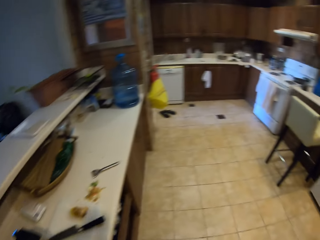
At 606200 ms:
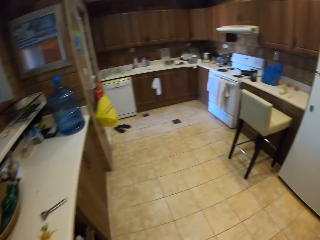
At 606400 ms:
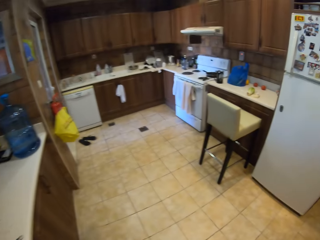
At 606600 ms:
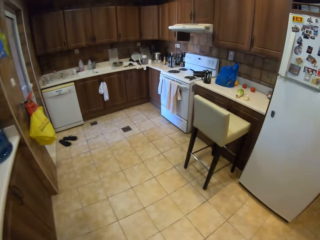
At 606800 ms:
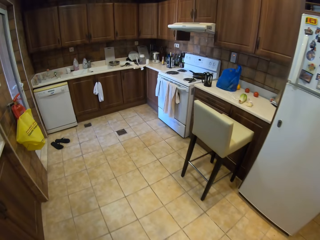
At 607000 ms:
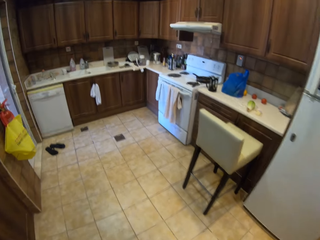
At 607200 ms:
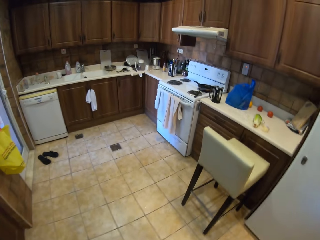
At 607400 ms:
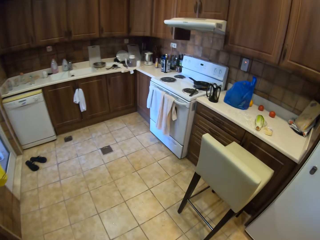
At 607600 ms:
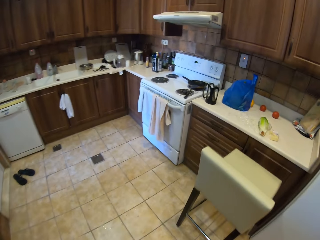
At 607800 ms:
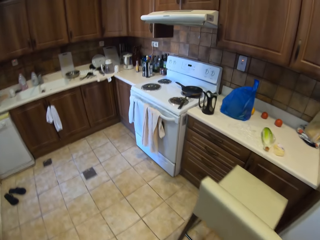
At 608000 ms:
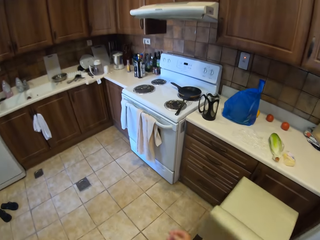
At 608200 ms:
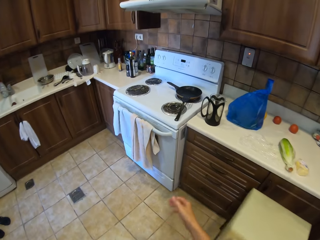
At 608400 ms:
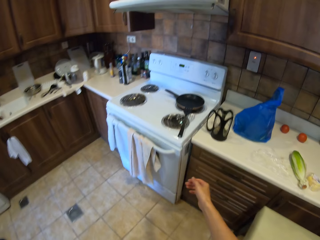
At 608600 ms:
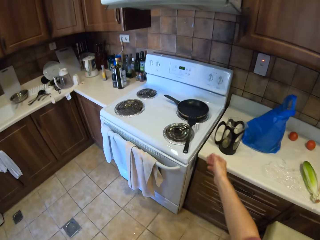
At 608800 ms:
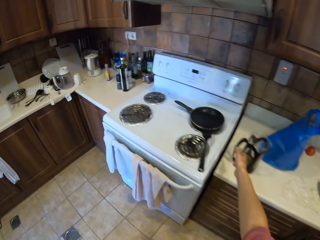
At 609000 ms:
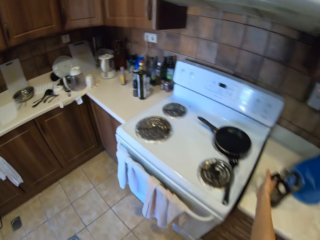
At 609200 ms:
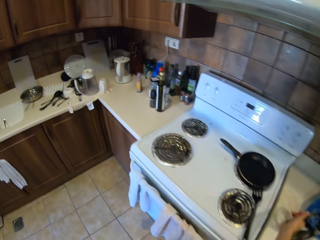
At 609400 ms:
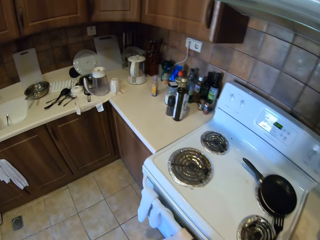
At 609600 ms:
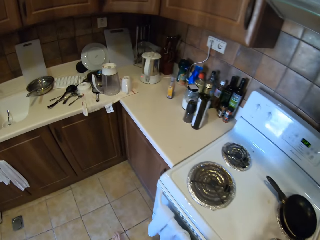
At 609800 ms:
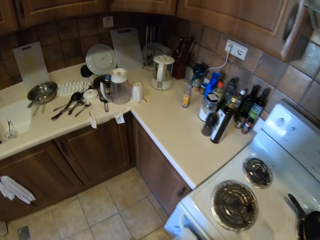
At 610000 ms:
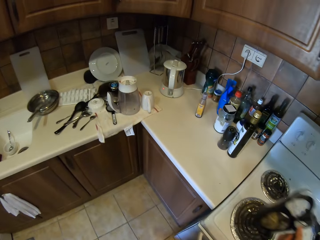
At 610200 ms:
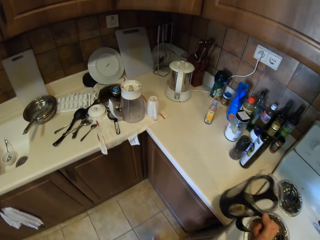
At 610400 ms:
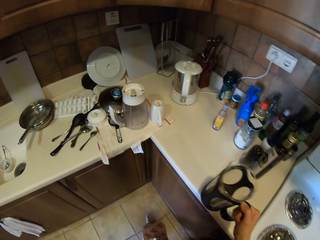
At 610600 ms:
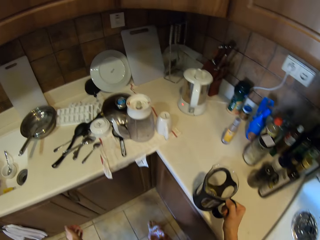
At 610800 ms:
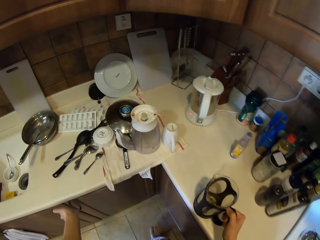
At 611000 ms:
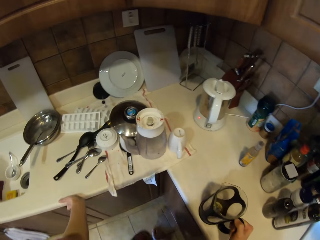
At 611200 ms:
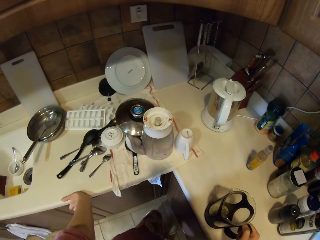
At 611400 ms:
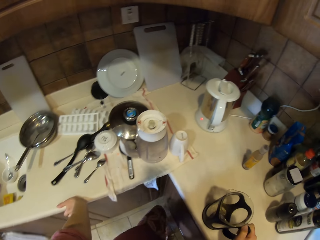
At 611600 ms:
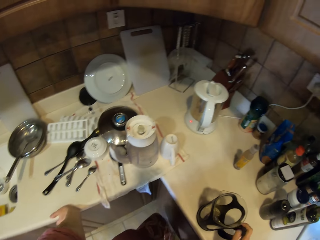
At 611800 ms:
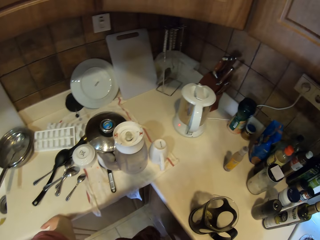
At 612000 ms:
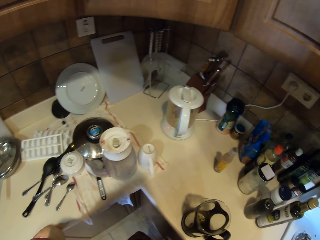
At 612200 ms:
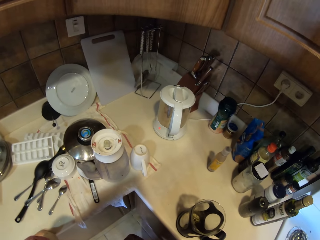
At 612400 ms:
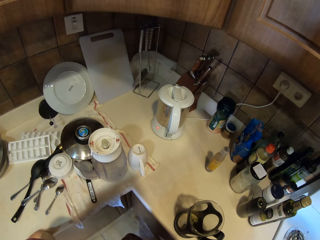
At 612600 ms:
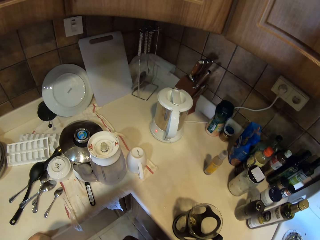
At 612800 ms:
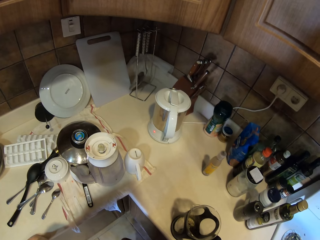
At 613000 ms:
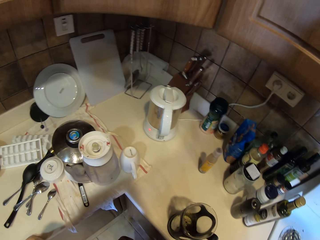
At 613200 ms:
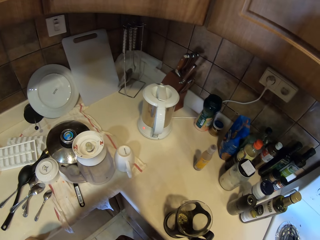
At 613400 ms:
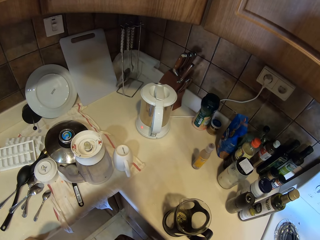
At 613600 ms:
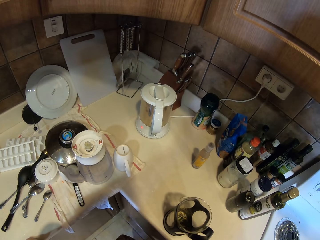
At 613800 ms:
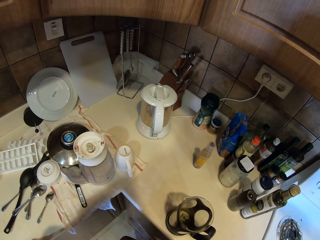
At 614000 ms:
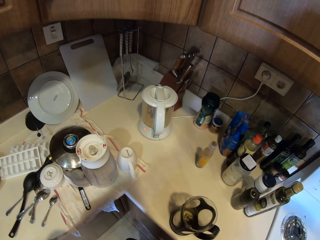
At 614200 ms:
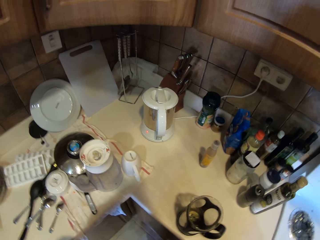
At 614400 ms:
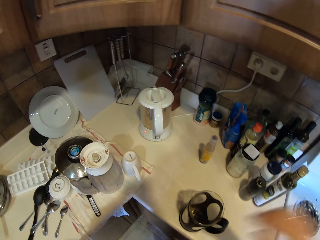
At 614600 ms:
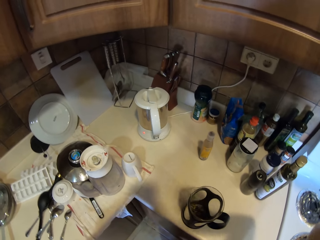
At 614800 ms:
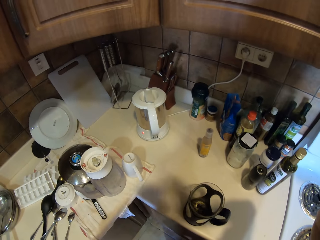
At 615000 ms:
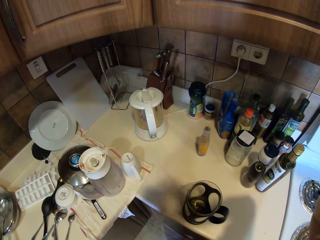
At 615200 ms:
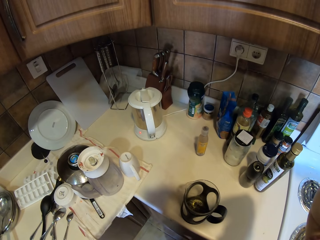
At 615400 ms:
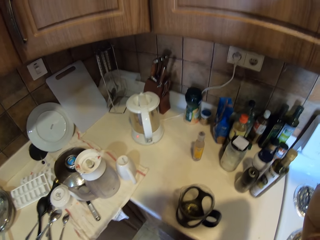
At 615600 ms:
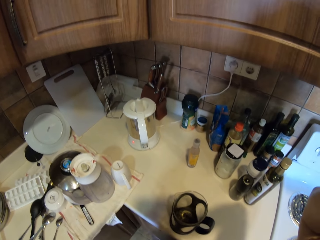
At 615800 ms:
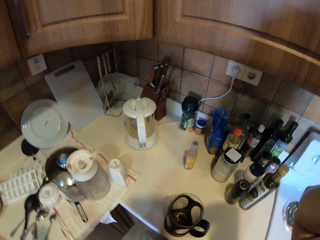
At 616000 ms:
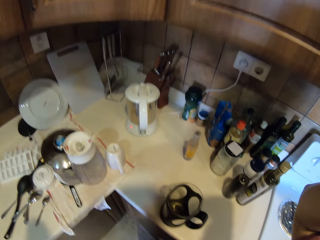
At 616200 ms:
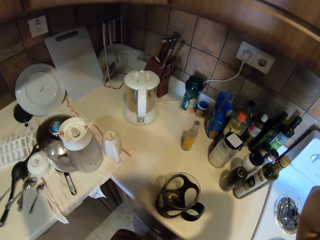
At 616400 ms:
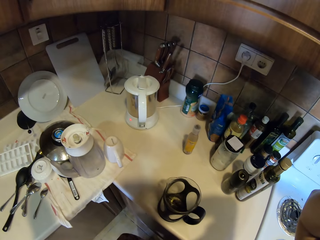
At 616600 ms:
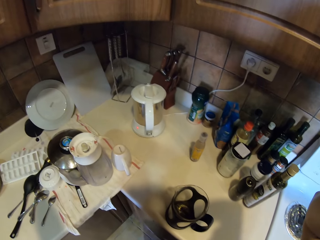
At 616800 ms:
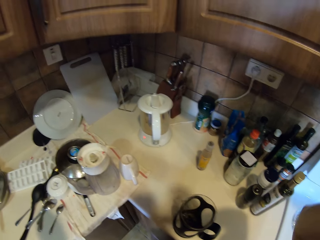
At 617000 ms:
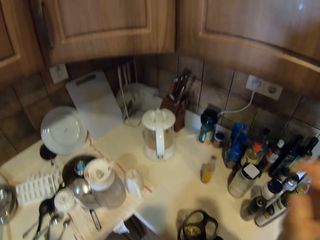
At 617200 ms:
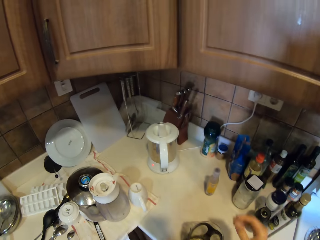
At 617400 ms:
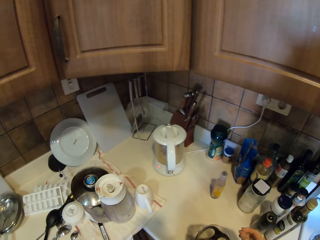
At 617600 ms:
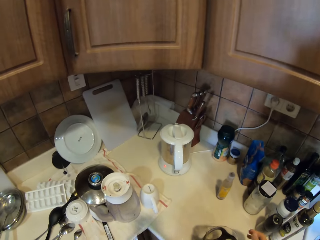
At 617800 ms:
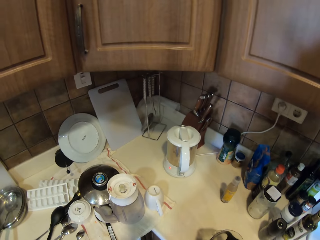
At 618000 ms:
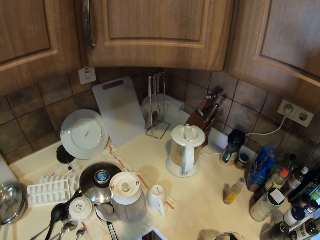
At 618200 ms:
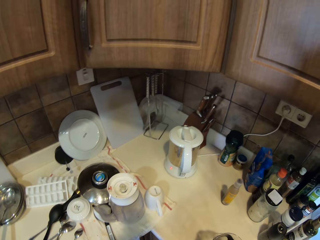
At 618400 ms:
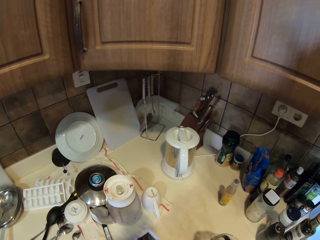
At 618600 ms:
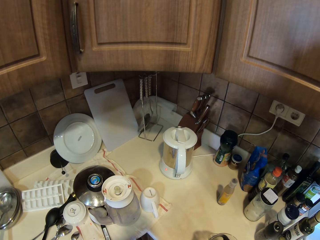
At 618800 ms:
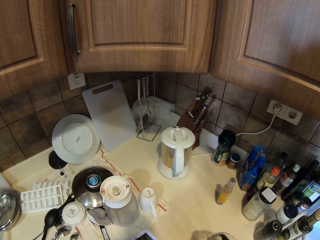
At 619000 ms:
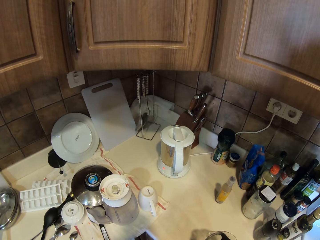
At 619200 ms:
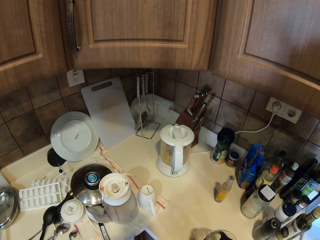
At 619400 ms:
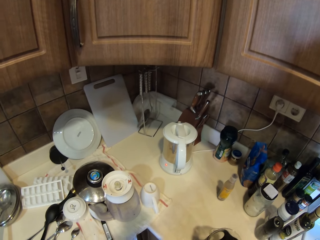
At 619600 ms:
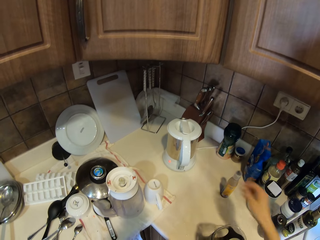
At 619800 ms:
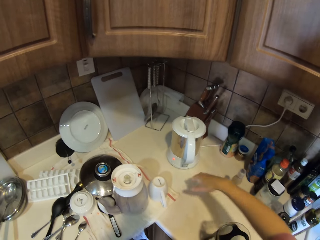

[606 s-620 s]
The camera wearer walks to the counter. They pick a jug. They walk in the room. They put the jug on the counter. They hold the slab with the left hand. They raise the right hand. They hold the jug.

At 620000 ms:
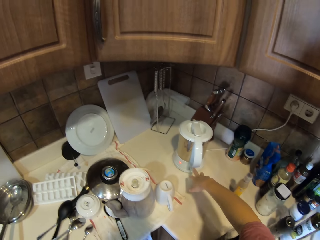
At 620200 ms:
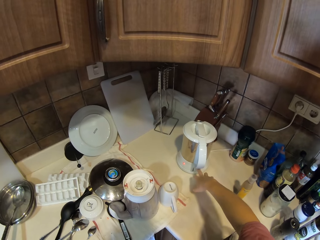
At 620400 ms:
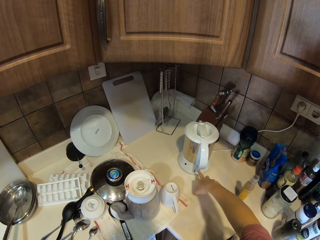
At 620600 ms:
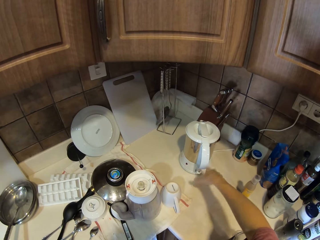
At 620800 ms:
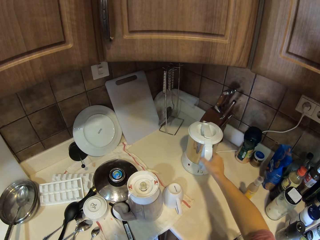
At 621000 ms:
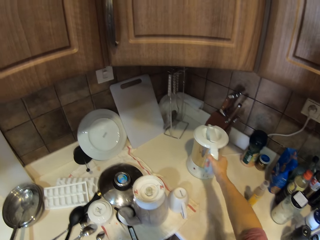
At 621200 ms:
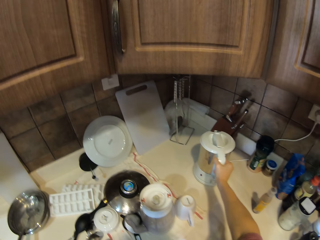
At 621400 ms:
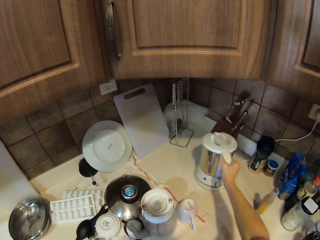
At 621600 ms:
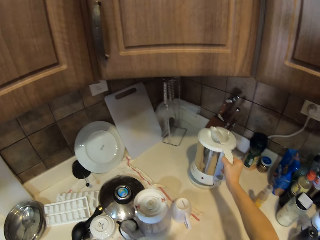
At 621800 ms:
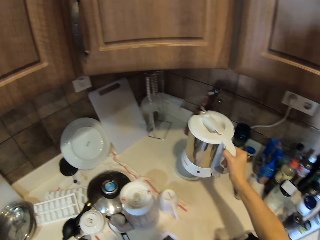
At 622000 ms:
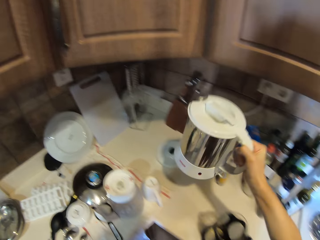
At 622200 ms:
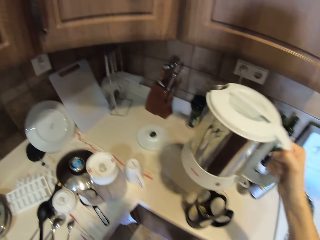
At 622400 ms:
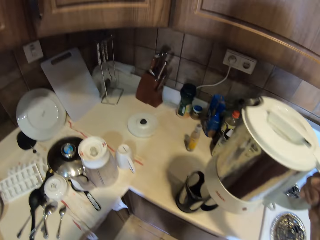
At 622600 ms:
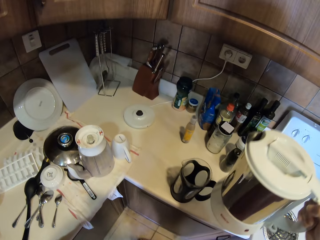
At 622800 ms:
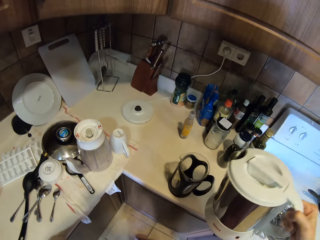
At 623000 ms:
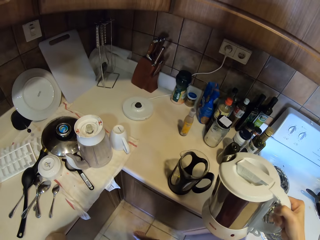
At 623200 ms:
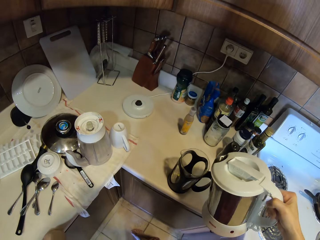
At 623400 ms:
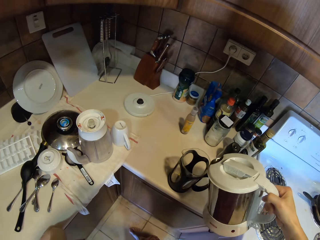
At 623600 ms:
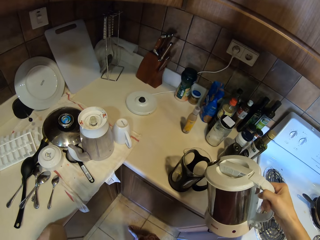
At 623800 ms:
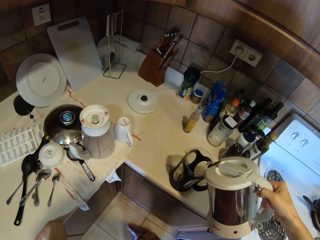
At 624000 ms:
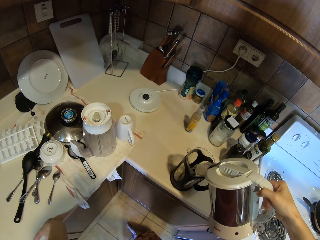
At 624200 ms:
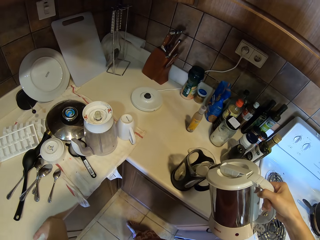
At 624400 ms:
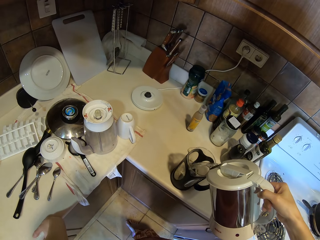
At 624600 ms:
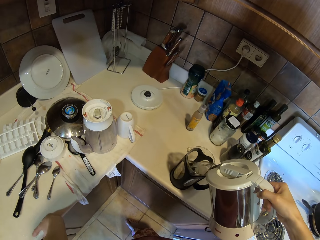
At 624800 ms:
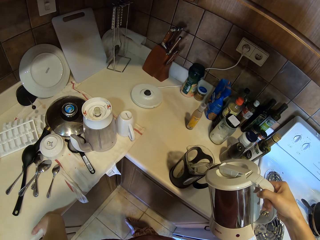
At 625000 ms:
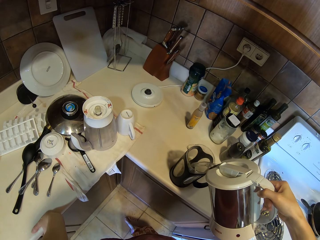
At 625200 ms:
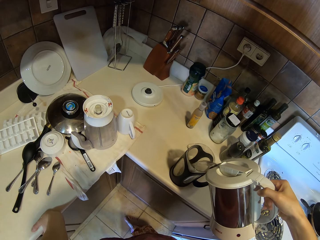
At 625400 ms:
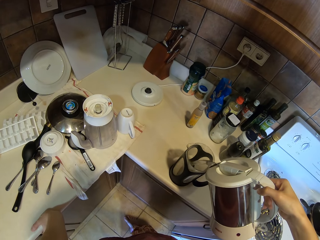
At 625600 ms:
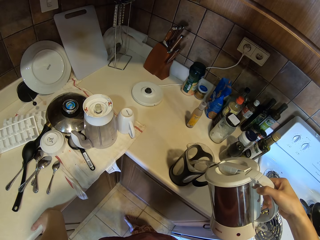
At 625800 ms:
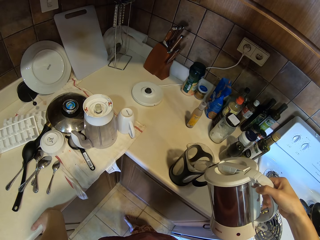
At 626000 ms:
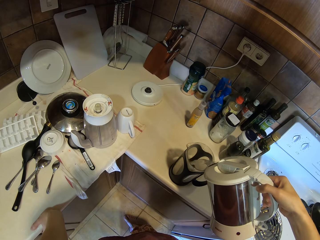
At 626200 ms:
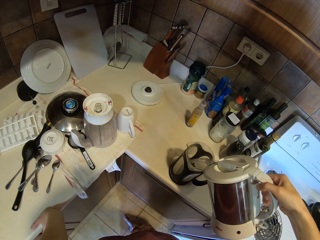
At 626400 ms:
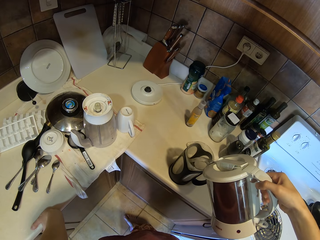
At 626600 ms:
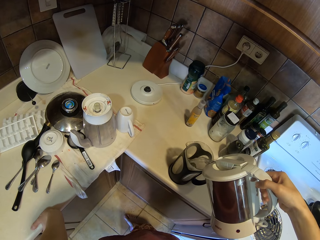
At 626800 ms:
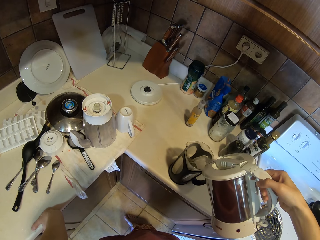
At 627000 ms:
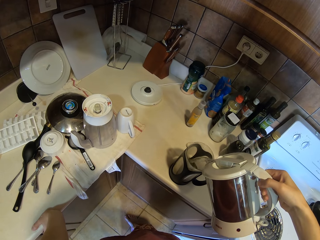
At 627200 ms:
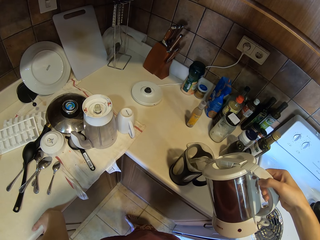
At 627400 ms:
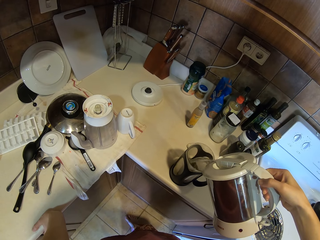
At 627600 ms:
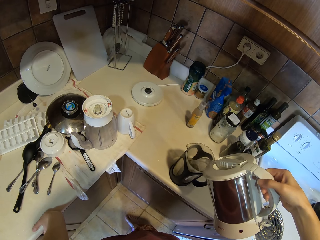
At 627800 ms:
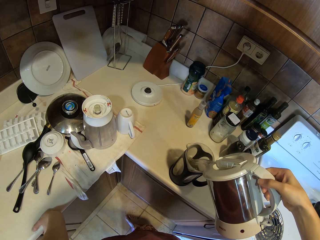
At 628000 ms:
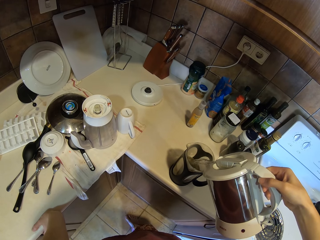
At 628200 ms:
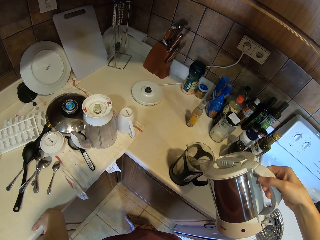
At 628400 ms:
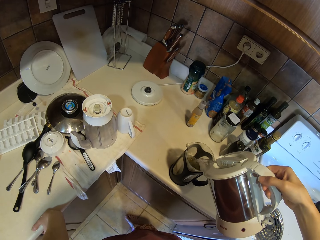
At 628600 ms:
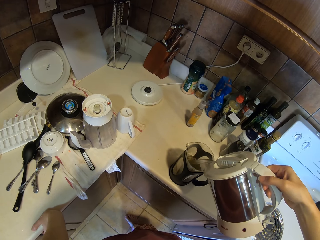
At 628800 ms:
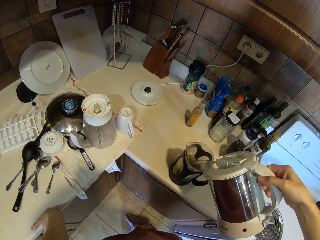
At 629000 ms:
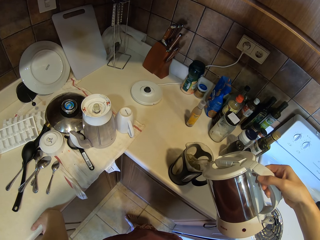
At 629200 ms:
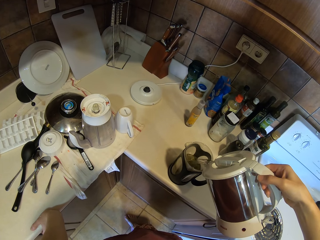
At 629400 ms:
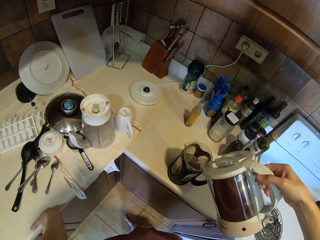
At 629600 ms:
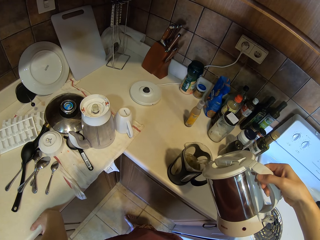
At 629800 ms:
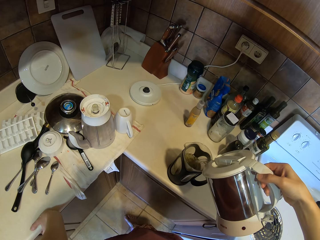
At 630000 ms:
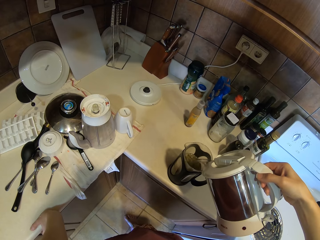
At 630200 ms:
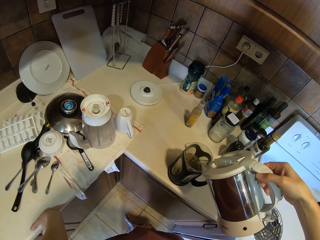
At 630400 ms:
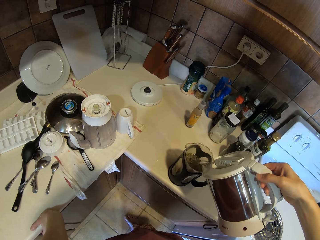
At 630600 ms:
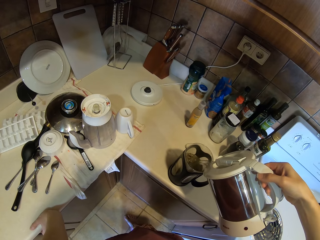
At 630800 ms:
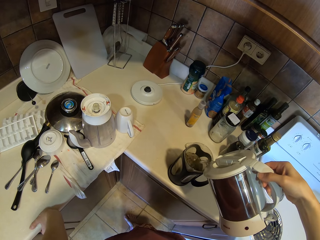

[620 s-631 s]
The camera wearer presses on the kettle. They pick an electric water jug. They pour water in the jug.
